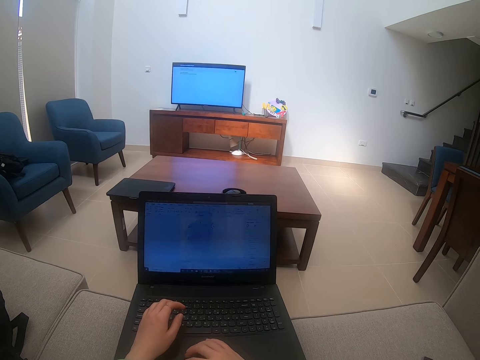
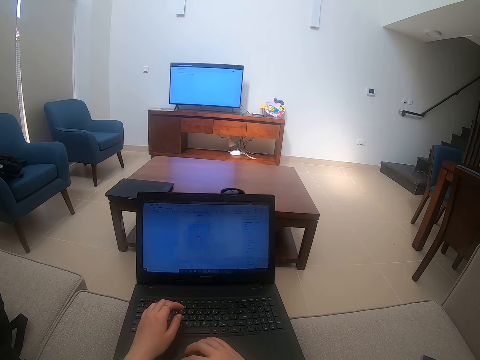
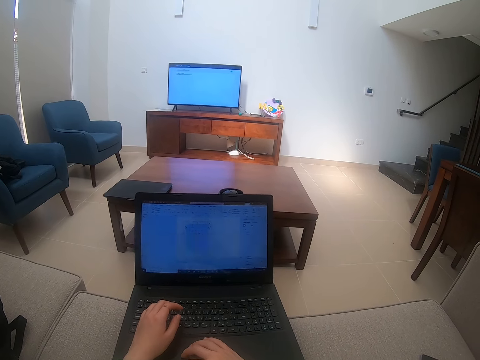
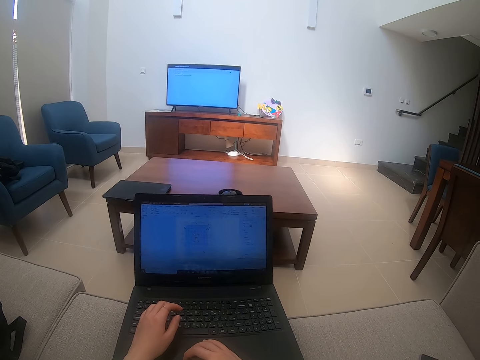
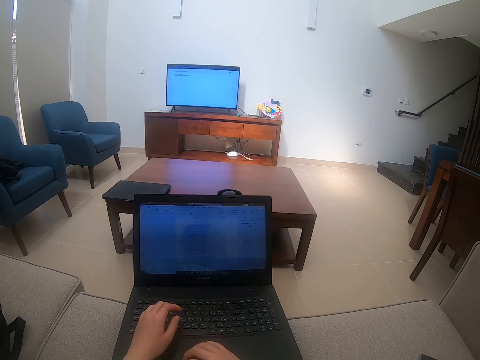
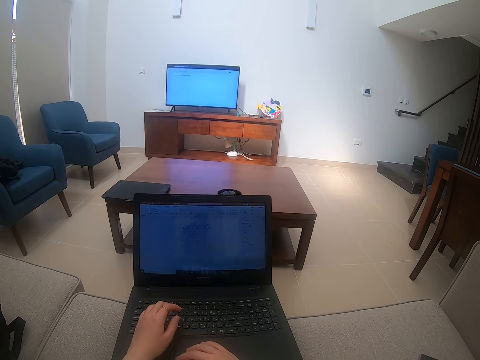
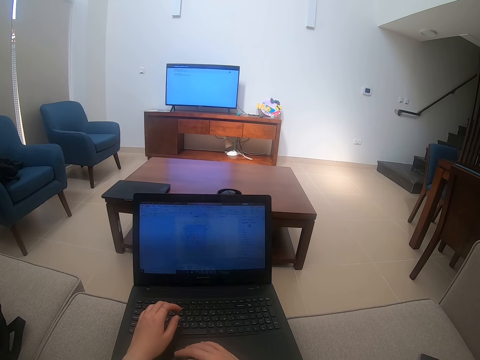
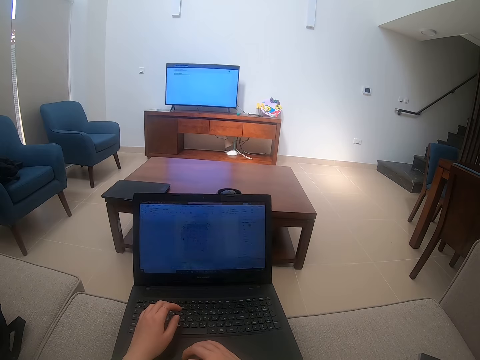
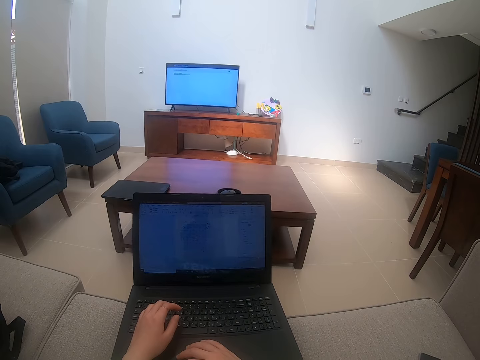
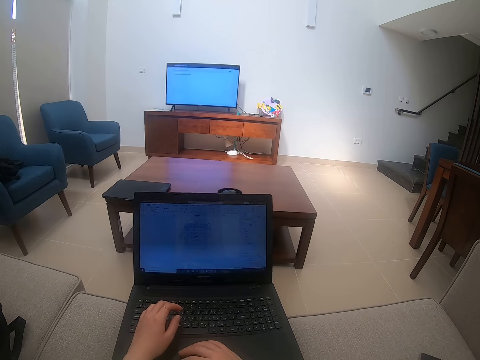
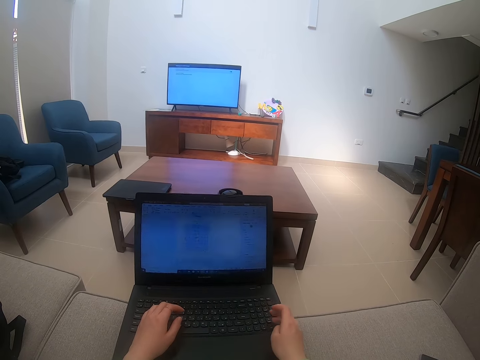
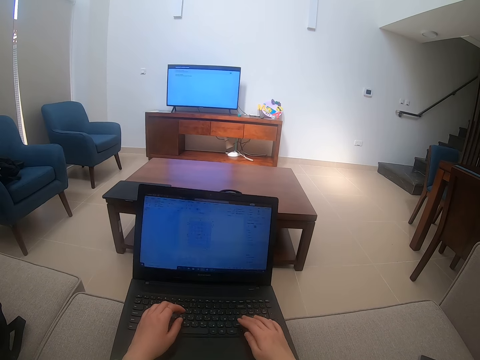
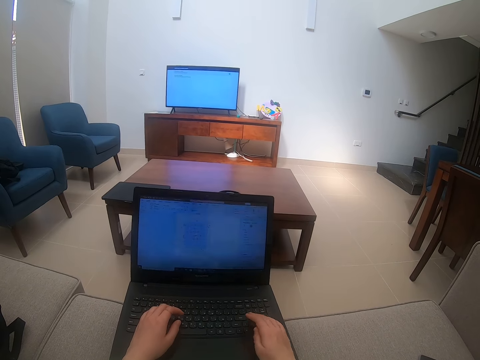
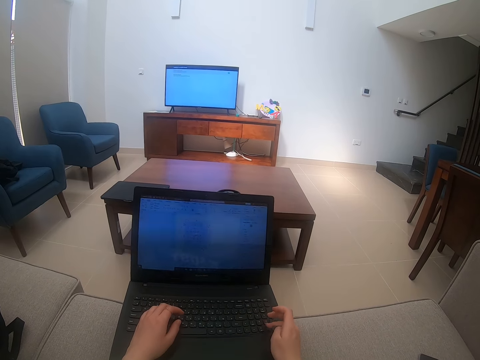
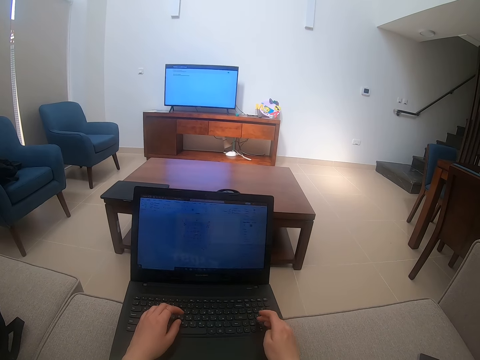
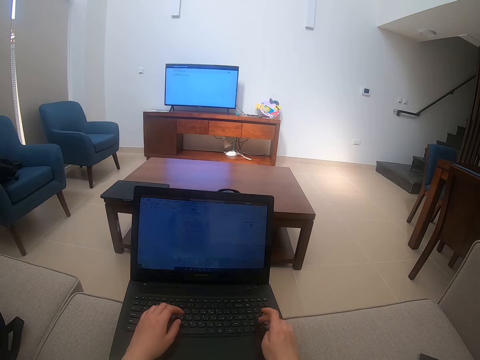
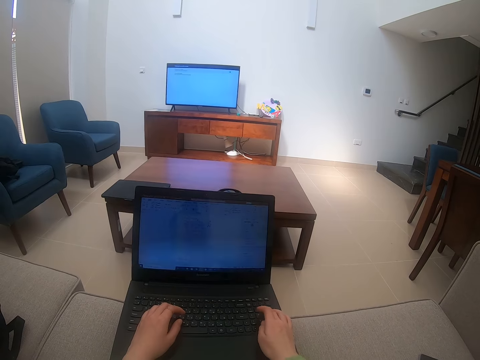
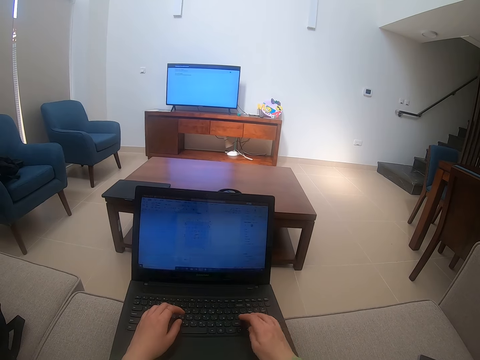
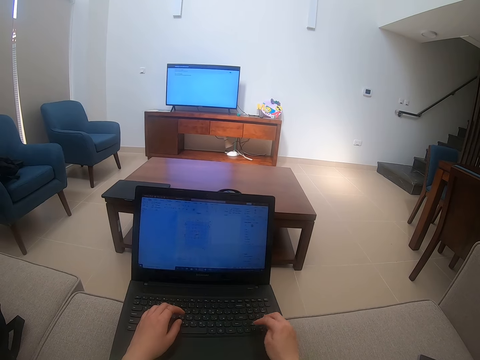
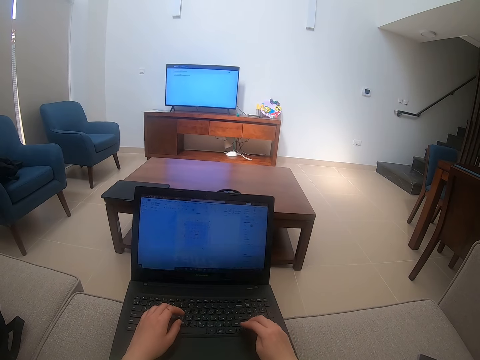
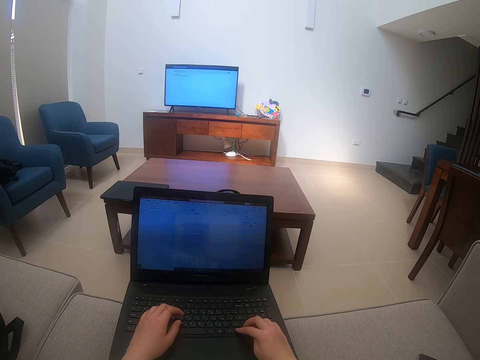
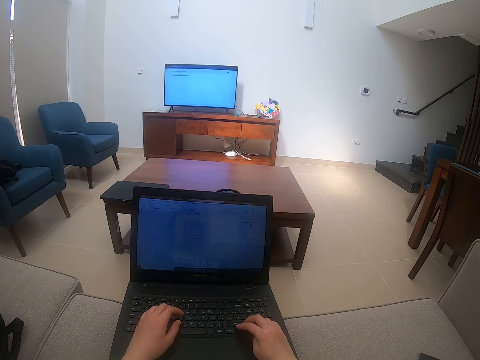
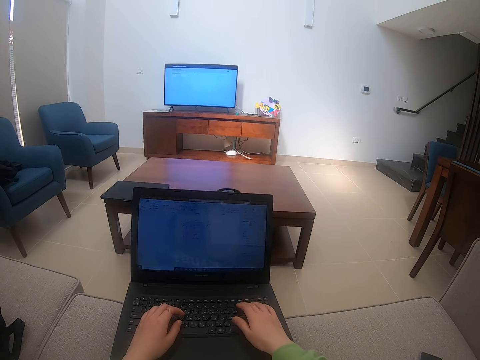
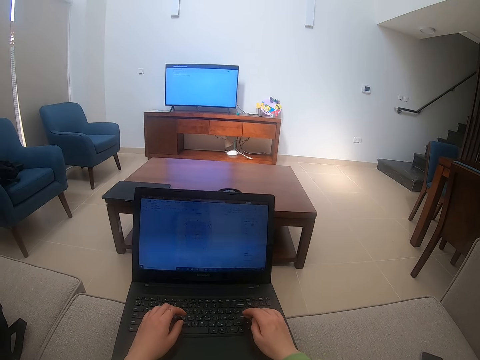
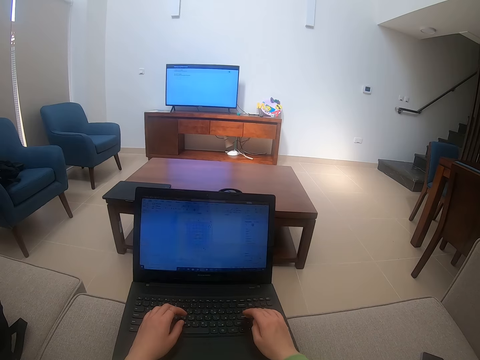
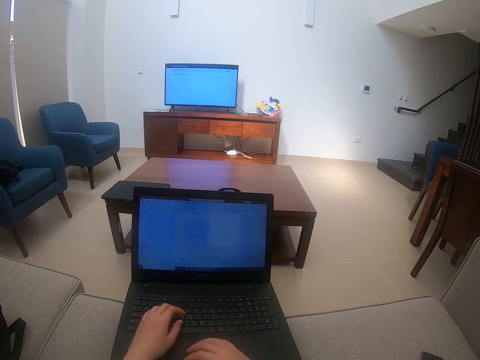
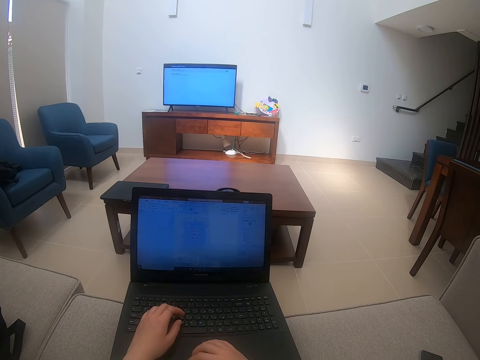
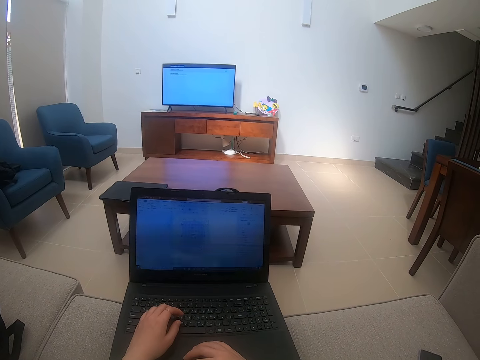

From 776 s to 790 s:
The camera wearer types on the laptop.

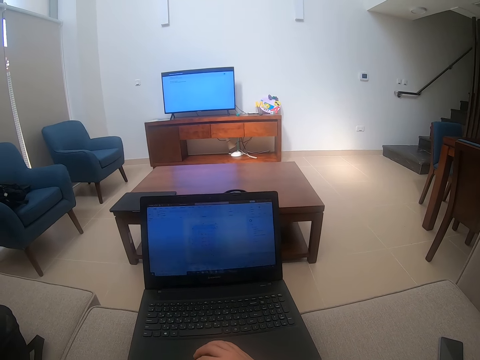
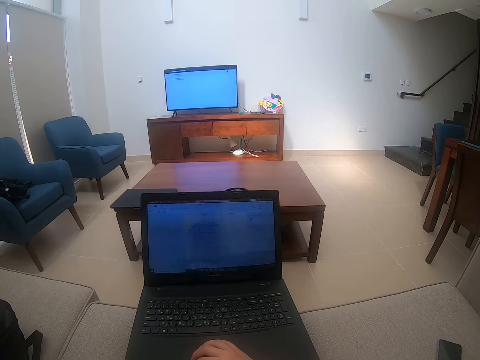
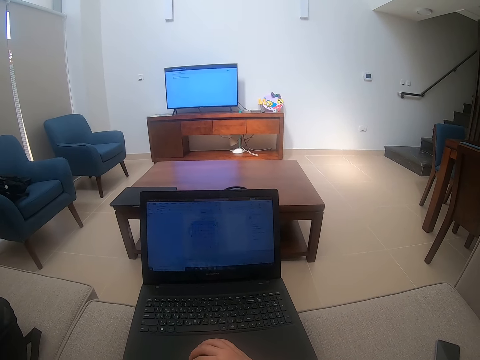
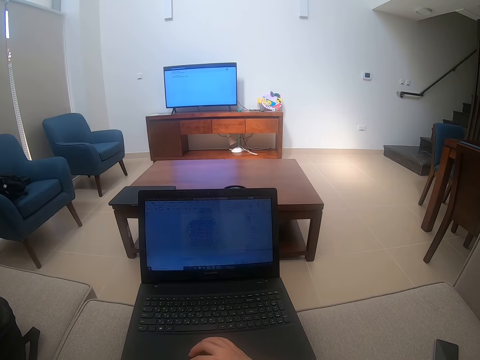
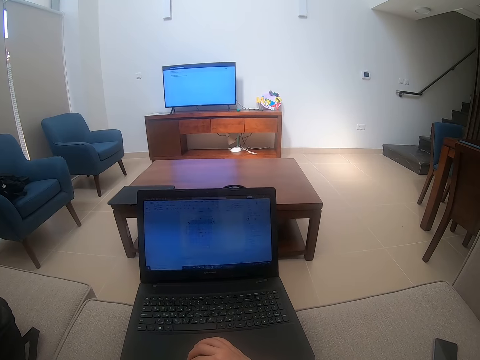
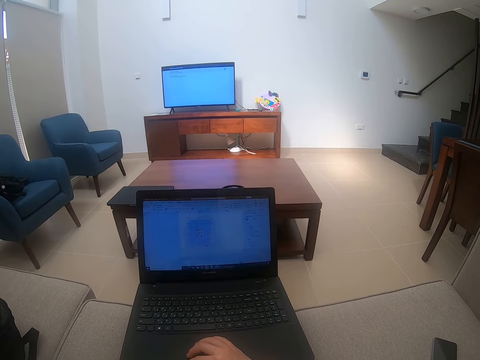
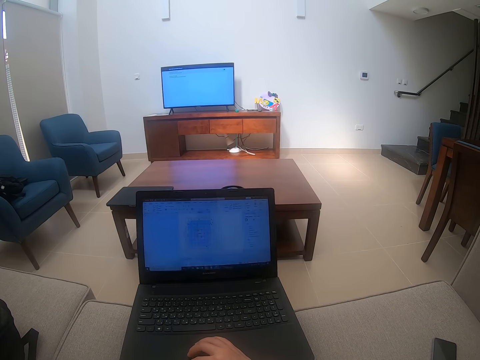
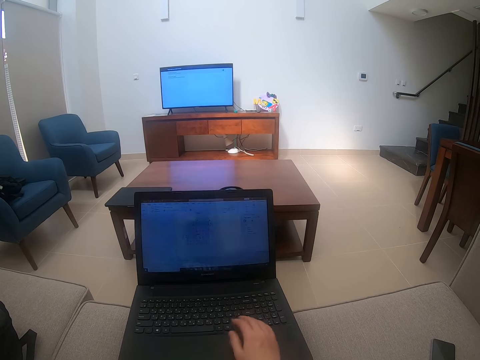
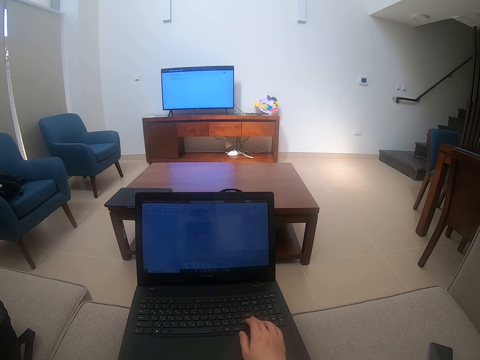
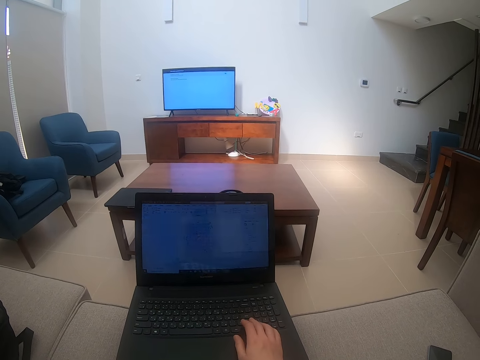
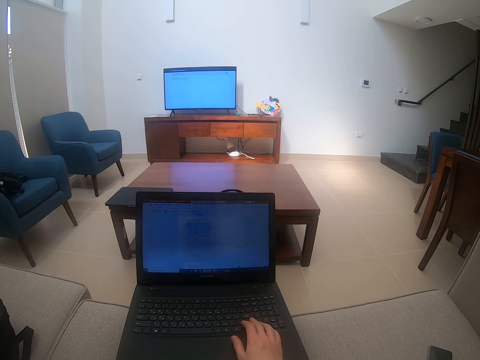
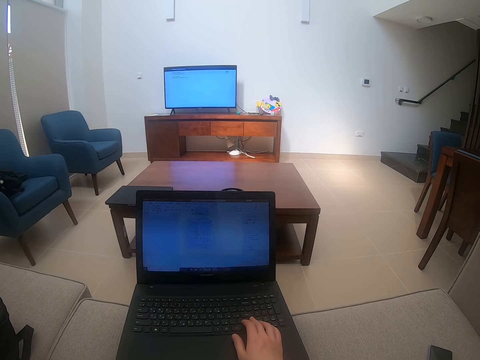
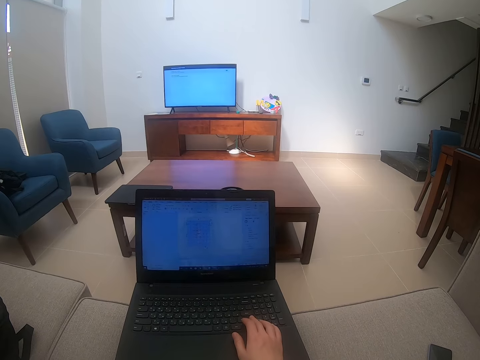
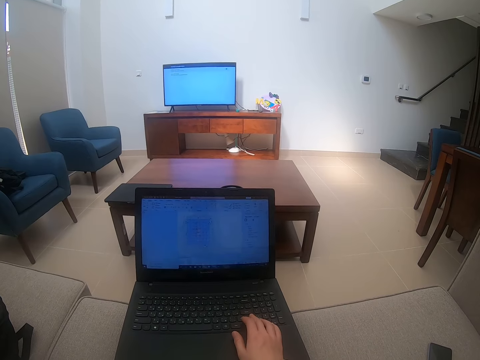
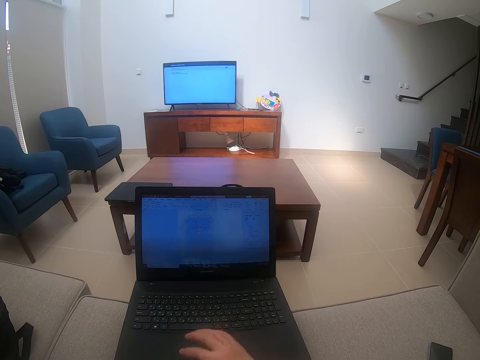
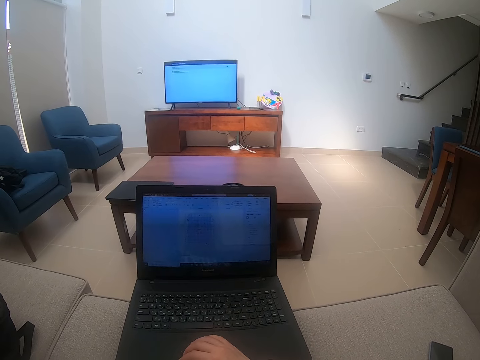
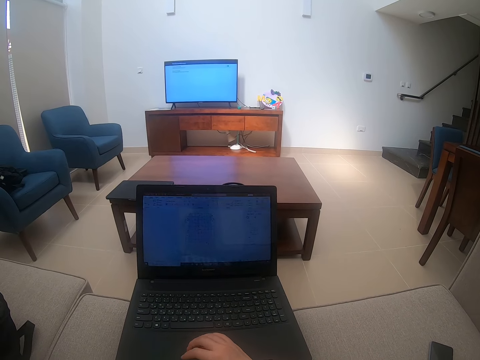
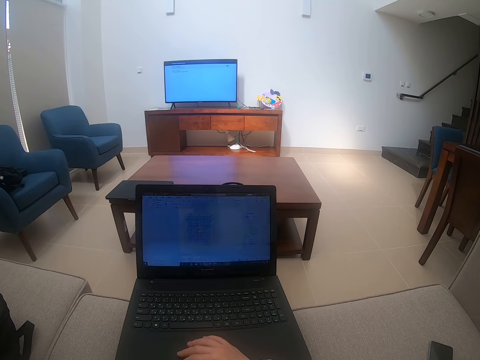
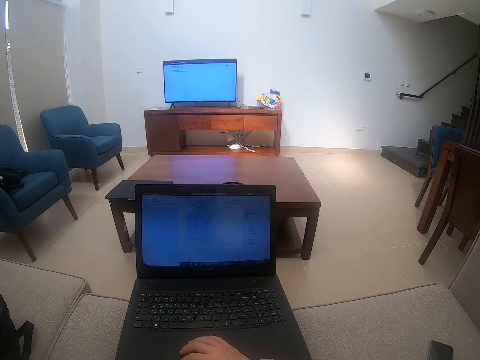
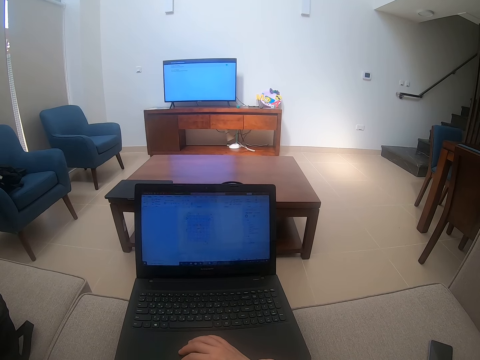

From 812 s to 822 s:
The camera wearer watches the background. They touch the laptop.

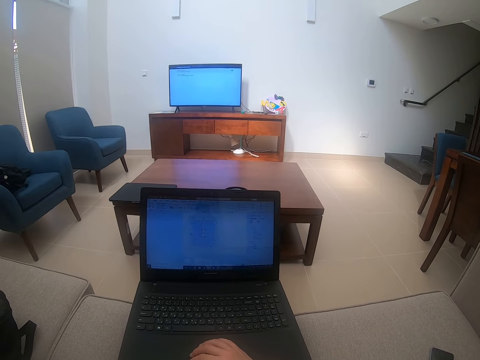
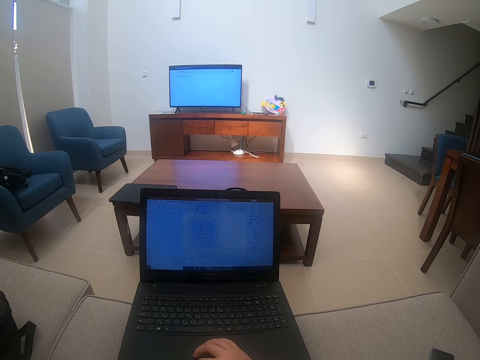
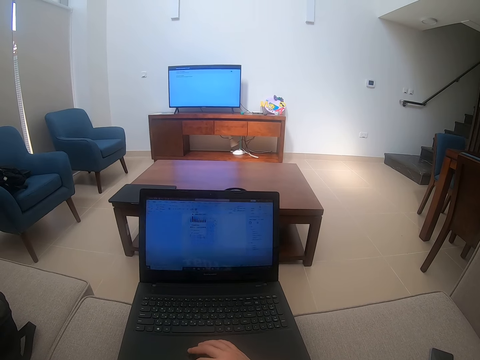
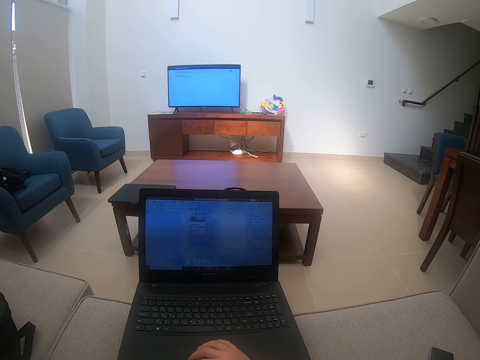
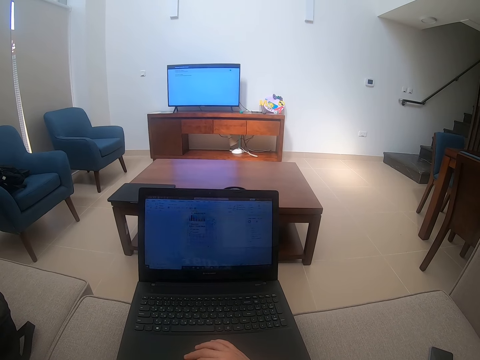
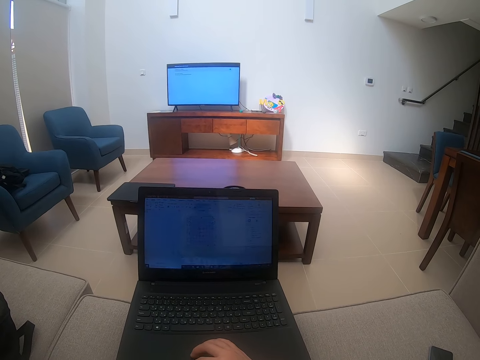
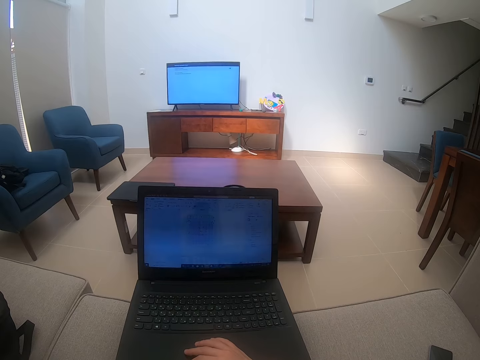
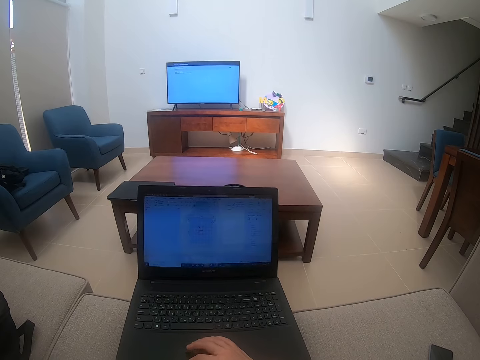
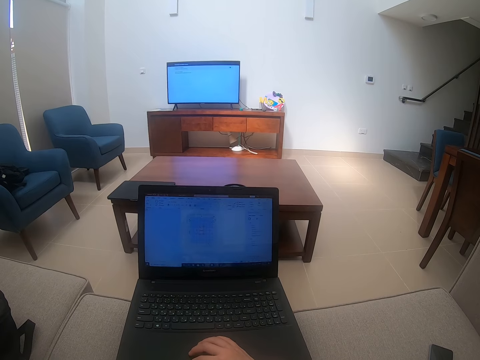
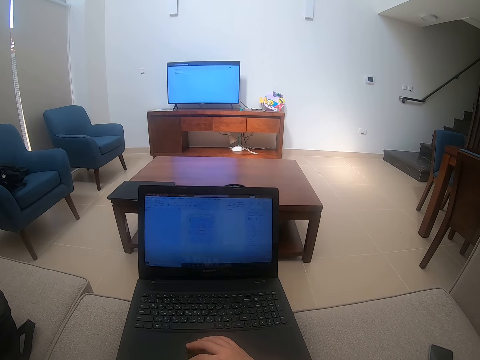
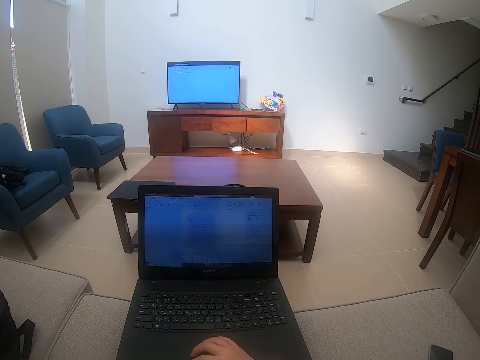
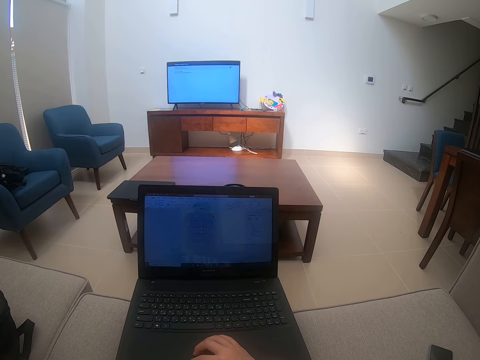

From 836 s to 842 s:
The camera wearer scrolls on the laptop.
